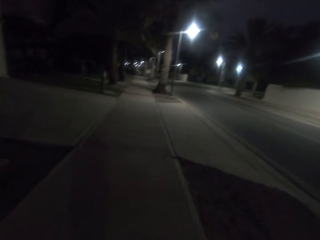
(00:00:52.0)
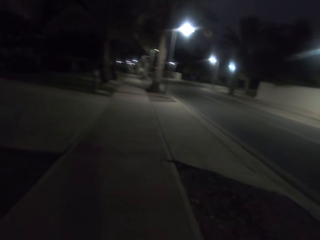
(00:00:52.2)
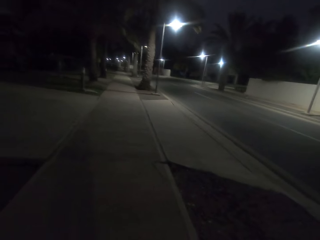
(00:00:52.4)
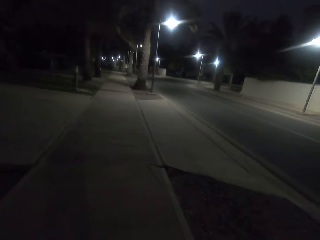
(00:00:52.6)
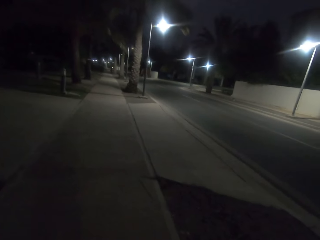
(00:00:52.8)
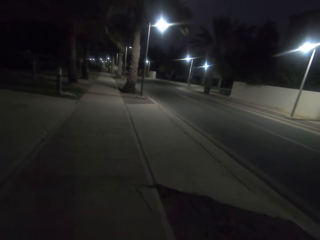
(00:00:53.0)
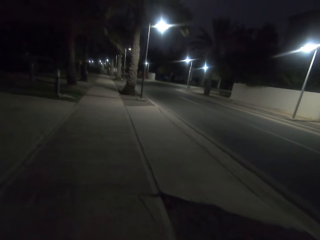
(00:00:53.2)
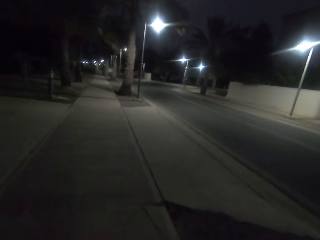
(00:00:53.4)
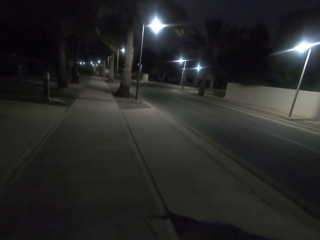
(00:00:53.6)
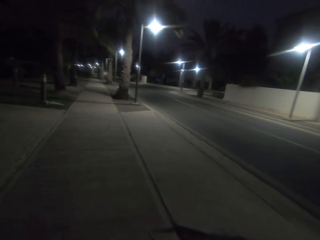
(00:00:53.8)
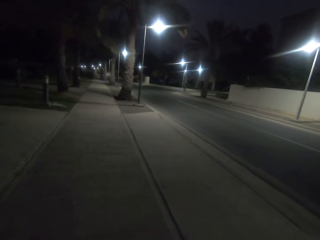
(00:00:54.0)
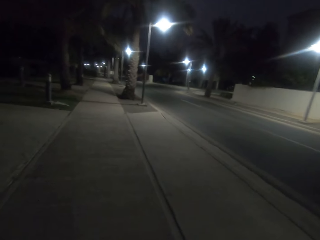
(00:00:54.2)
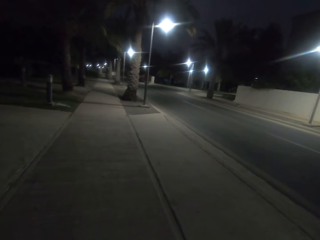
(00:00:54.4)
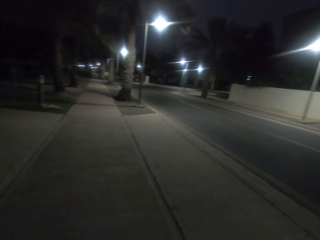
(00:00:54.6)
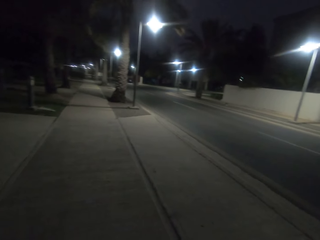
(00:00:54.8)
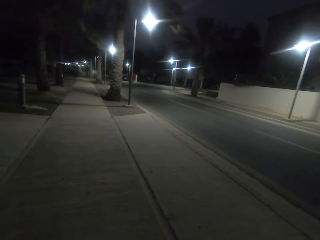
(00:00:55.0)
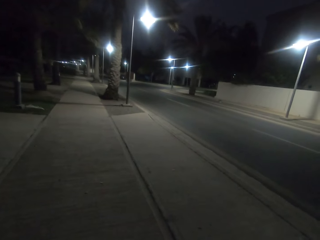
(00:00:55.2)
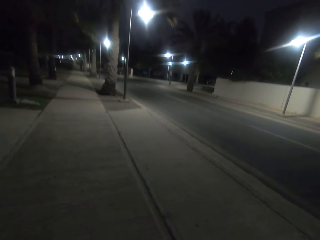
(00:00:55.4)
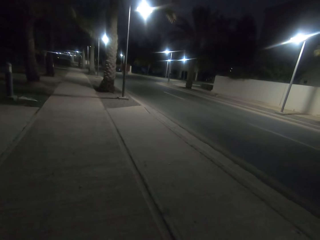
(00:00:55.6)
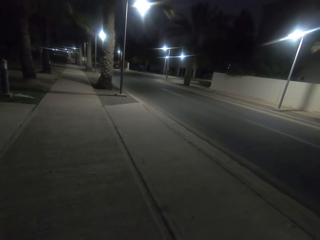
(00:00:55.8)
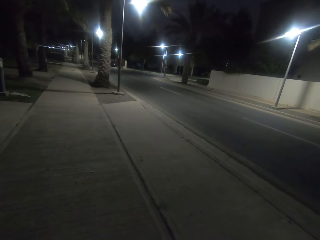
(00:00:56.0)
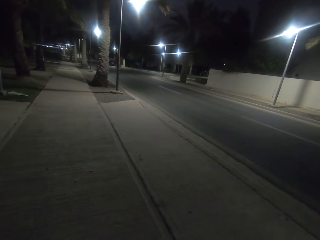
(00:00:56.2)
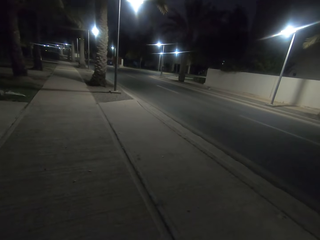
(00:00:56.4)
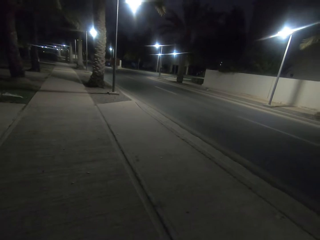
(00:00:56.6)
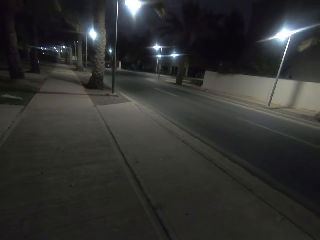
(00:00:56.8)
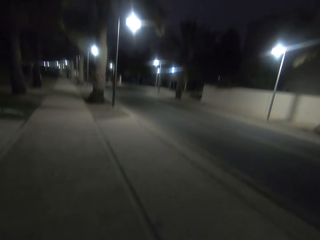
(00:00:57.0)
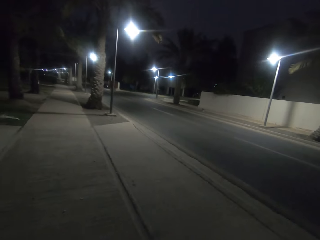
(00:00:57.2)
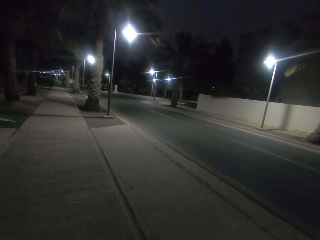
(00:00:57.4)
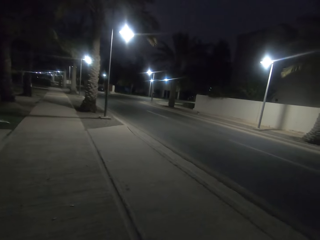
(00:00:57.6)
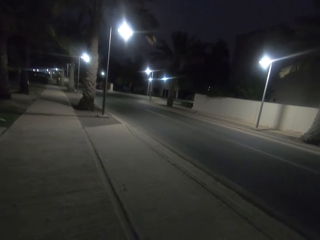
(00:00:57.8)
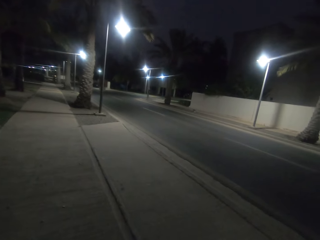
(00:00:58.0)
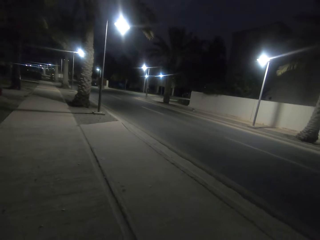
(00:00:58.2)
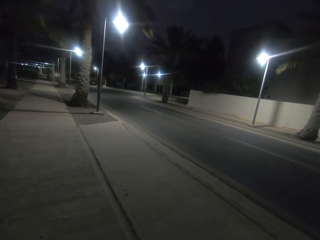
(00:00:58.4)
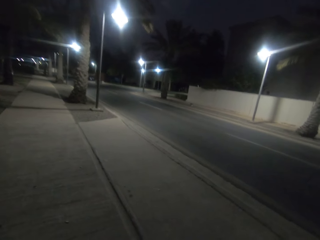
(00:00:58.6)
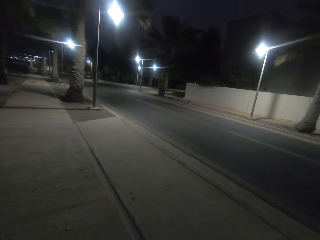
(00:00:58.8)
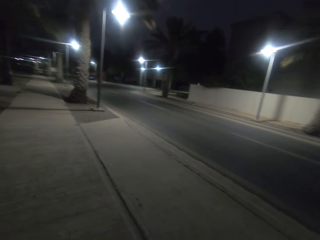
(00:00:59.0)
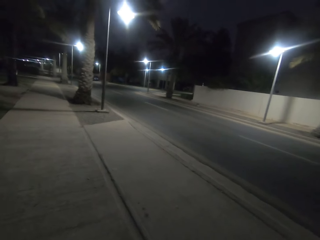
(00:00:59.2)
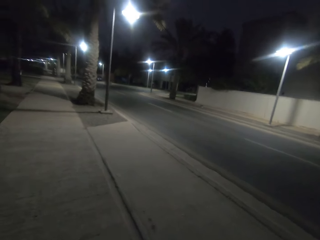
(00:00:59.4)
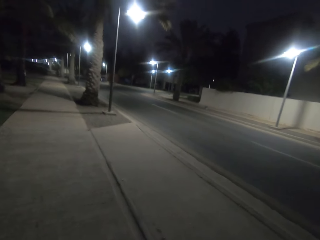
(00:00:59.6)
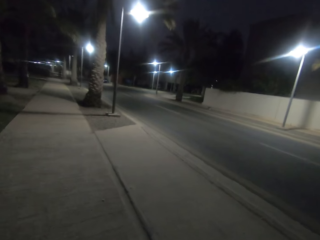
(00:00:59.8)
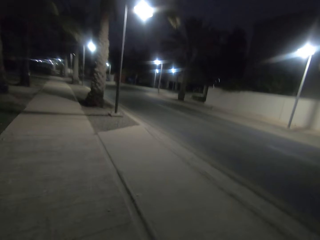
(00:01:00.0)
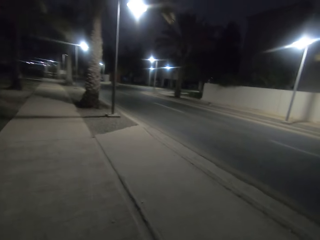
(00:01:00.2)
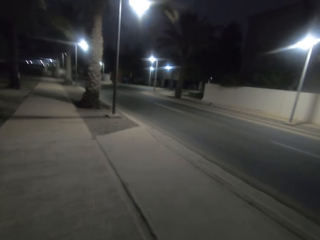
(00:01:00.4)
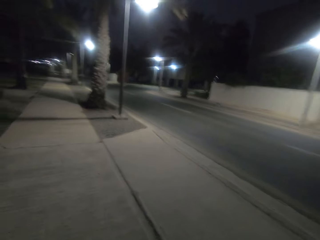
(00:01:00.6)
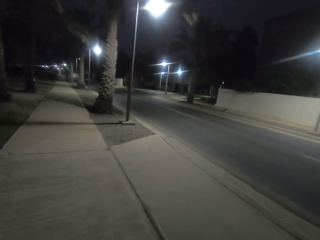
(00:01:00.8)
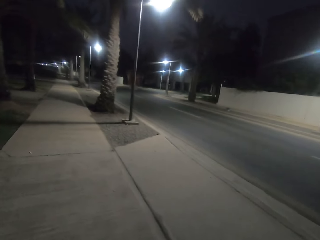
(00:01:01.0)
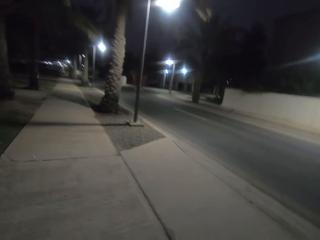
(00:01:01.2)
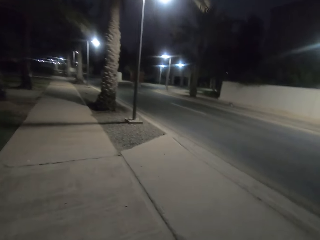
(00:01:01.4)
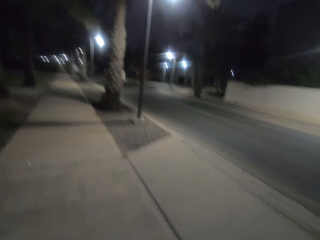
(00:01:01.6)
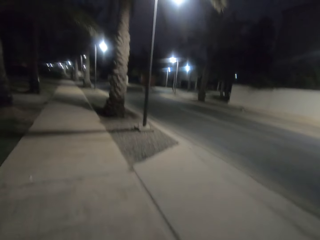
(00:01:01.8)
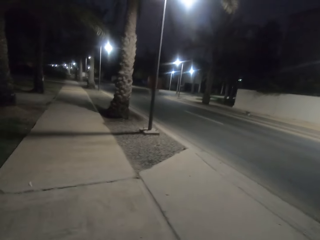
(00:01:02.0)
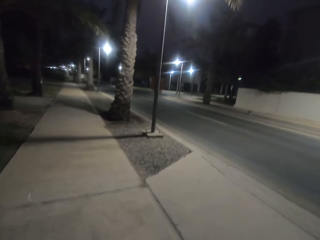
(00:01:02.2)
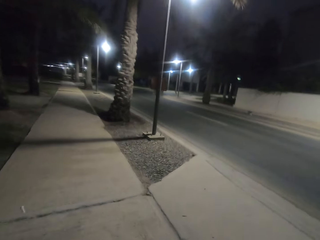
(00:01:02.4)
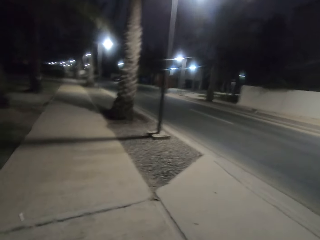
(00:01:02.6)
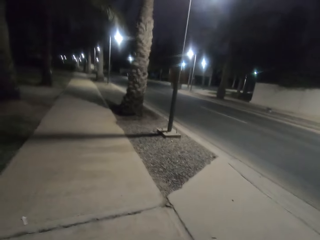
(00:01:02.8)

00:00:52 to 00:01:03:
The camera wearer stops for a moment. They continue with the walk.

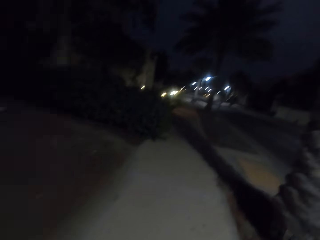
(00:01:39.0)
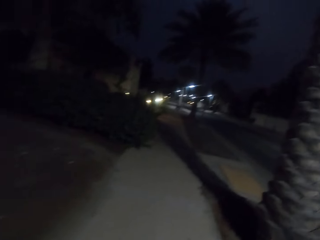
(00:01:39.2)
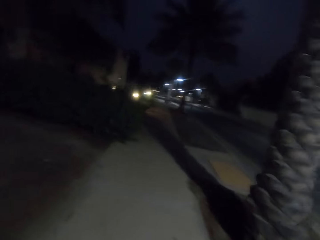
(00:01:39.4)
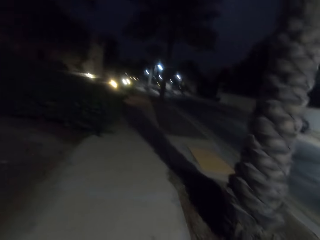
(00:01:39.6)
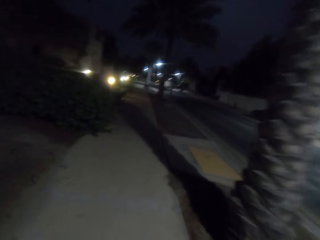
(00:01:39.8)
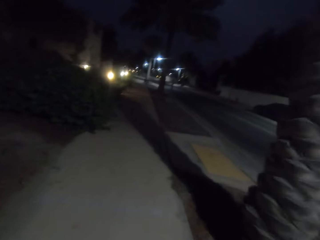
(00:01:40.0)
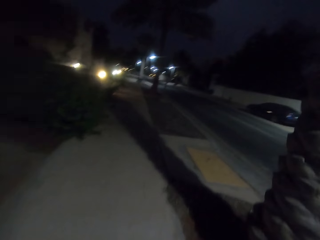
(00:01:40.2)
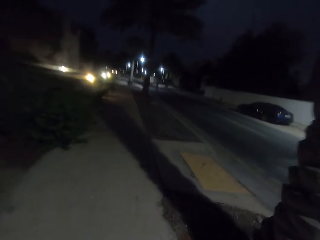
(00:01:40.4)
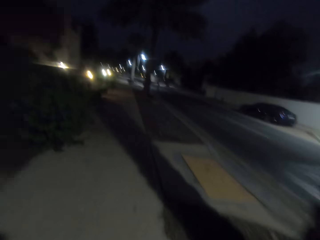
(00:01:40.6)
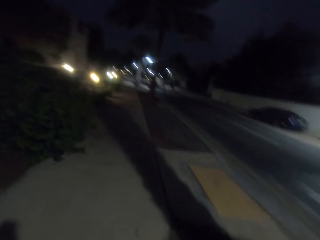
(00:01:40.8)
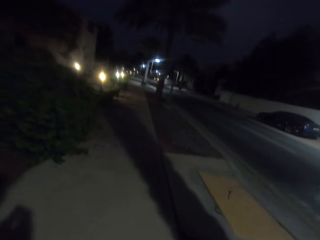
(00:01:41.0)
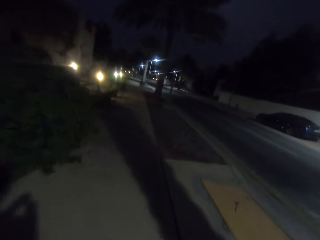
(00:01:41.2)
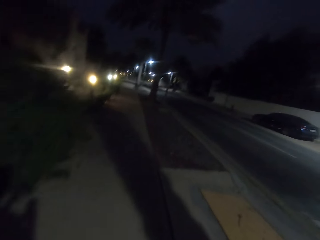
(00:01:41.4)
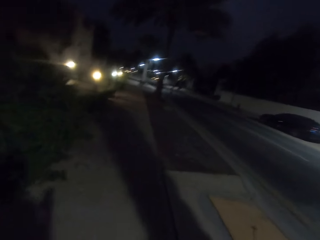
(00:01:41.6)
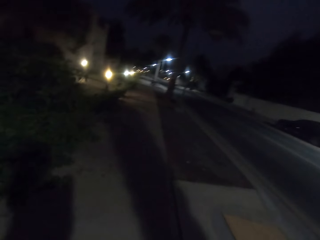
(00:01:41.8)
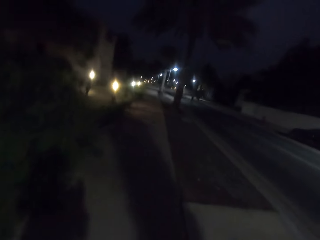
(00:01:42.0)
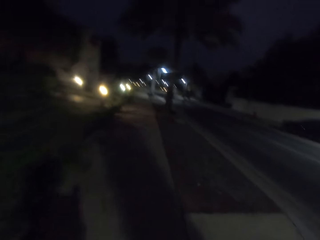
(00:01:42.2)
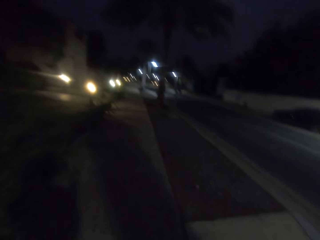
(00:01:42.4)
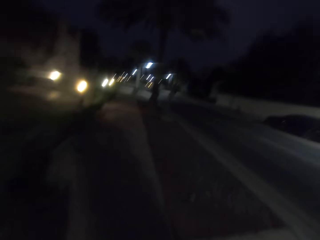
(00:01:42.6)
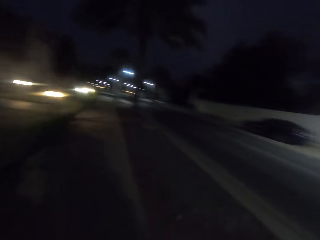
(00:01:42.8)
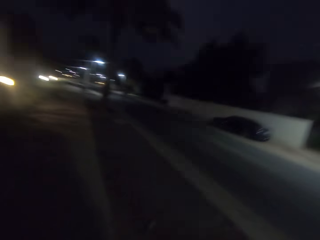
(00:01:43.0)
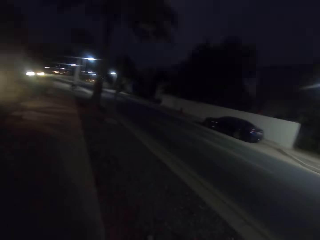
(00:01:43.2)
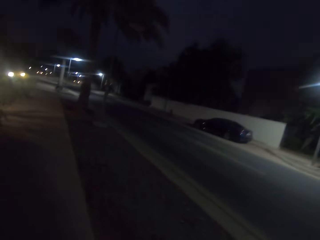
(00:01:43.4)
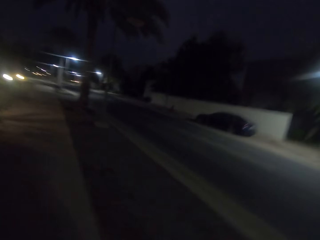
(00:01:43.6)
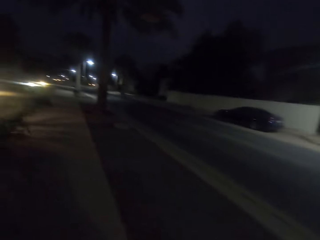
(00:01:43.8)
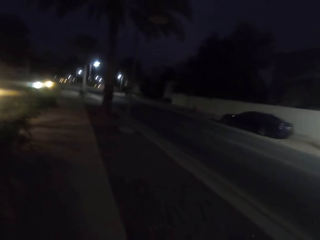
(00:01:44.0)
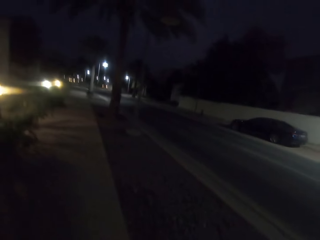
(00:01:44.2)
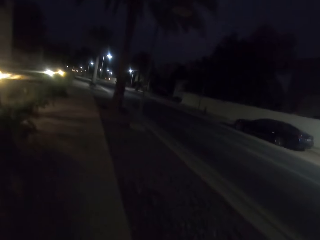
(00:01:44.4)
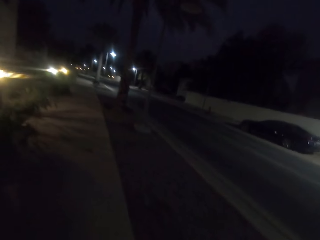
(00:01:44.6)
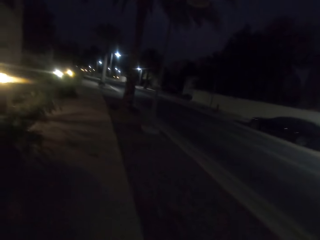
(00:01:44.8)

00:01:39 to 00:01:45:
The camera wearer walks on the sidewalk of the street road.

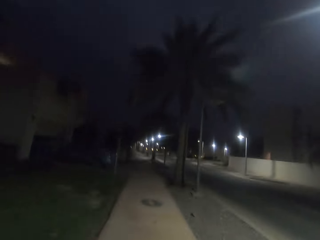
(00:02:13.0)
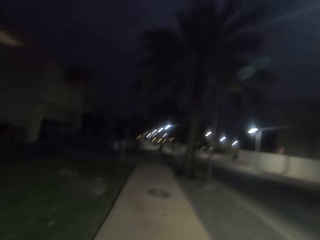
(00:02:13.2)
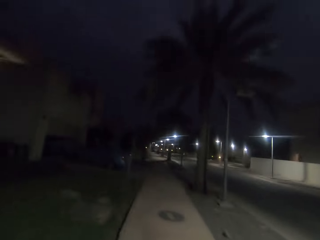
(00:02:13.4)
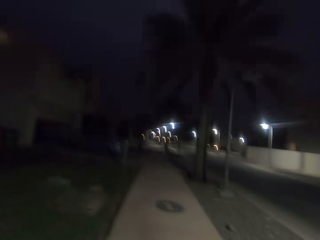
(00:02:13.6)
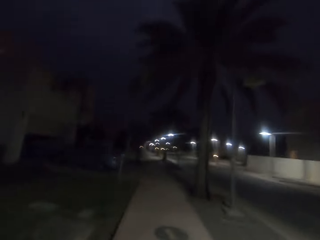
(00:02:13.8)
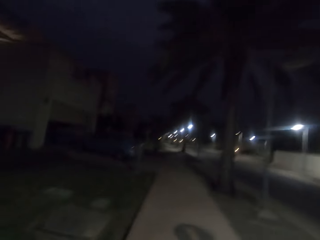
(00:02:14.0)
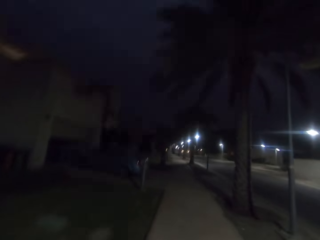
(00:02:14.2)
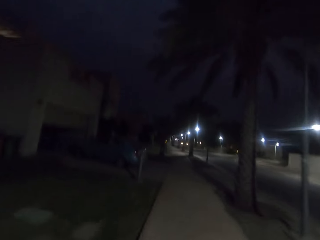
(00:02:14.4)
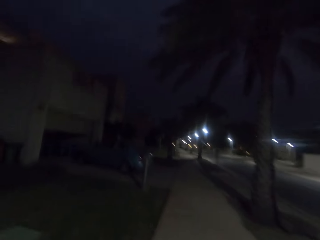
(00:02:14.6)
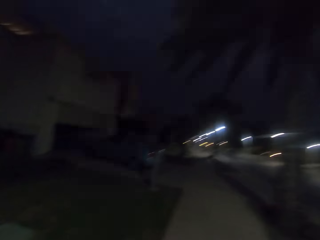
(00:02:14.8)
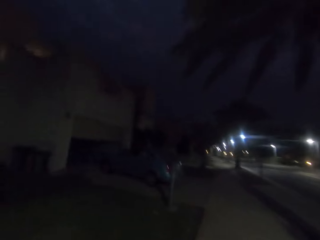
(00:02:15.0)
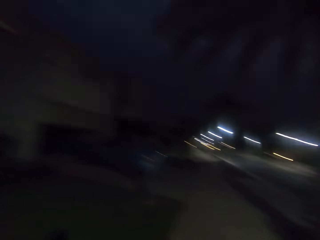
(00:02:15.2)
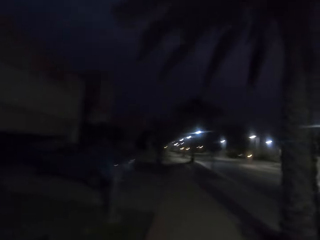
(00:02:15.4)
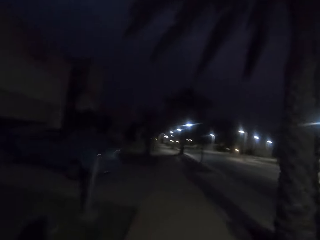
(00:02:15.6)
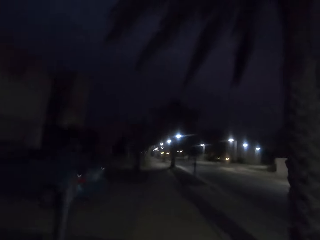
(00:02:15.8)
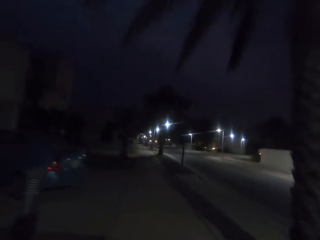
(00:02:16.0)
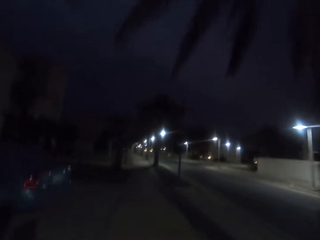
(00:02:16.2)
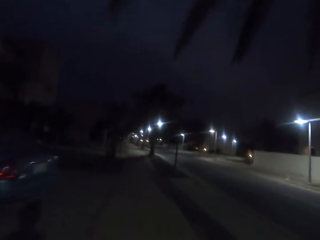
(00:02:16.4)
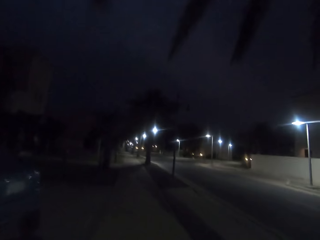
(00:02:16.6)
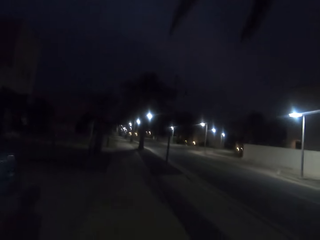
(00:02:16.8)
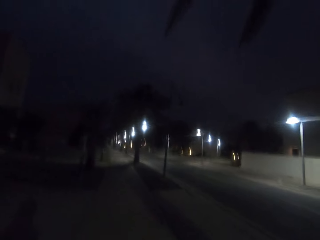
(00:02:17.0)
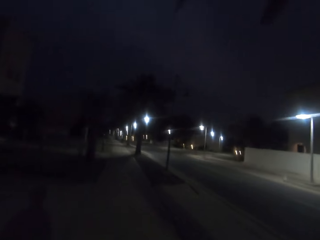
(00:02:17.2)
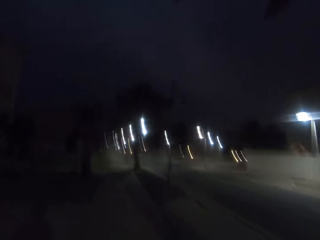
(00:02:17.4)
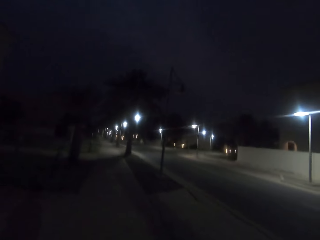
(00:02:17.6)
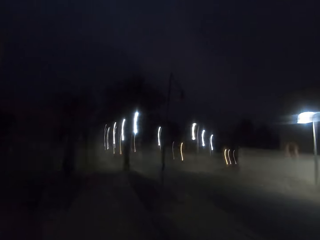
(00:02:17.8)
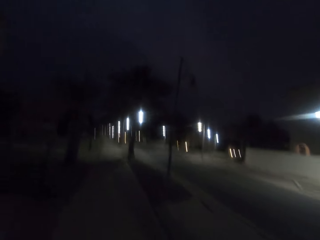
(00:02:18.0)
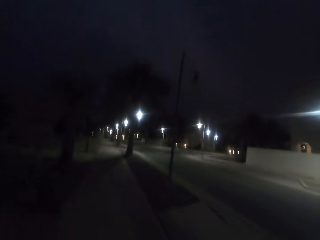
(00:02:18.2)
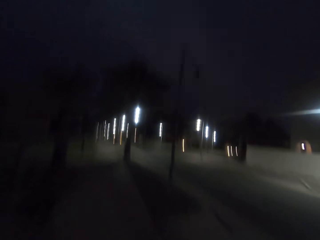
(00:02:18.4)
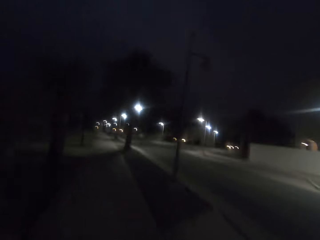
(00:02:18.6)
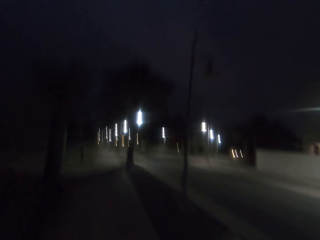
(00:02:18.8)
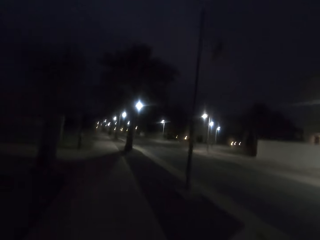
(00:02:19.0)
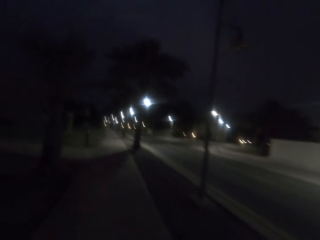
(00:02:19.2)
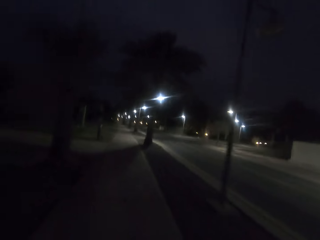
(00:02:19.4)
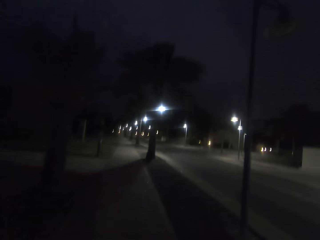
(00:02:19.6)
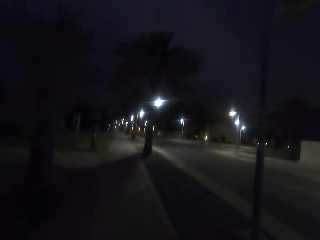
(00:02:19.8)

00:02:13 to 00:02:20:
The camera wearer runs on the sidewalk of the street road.
